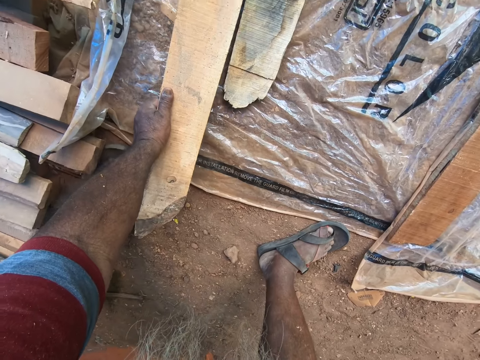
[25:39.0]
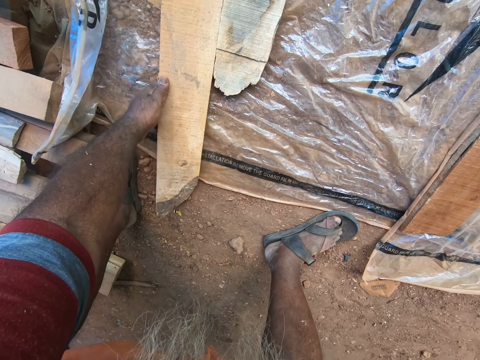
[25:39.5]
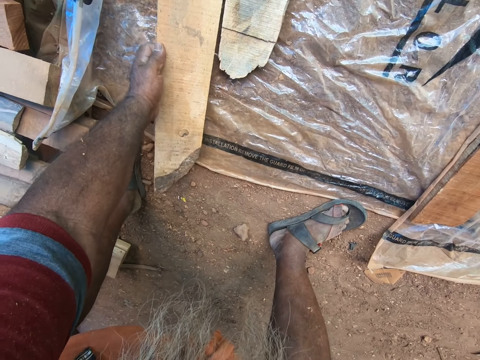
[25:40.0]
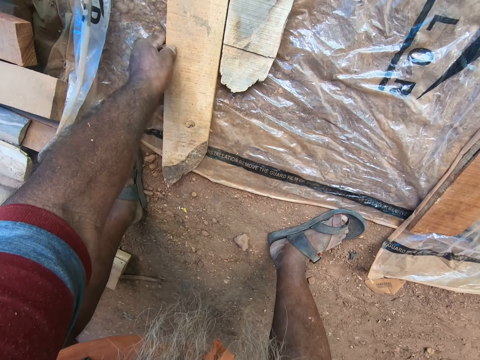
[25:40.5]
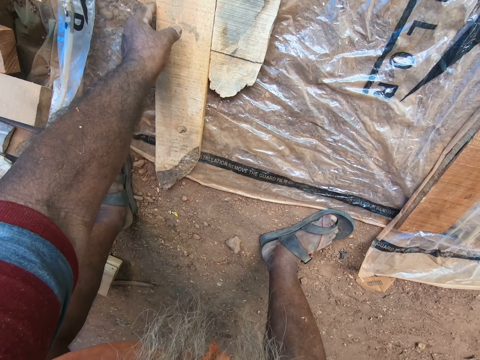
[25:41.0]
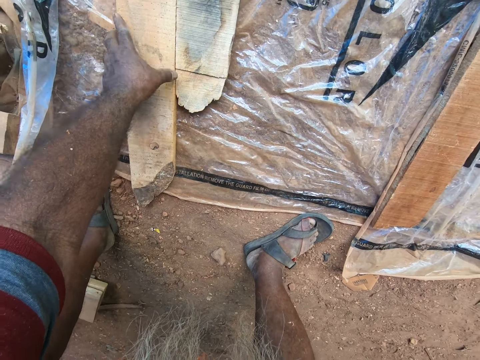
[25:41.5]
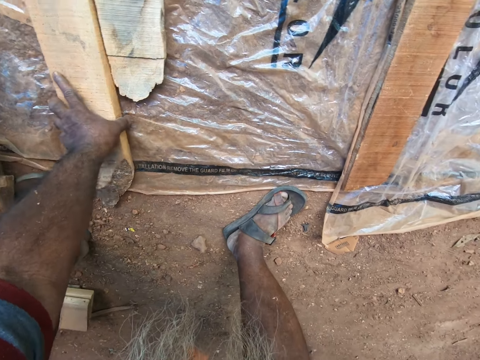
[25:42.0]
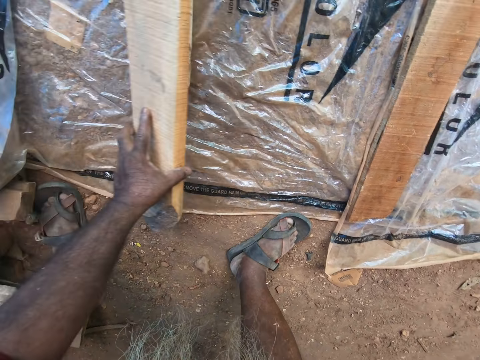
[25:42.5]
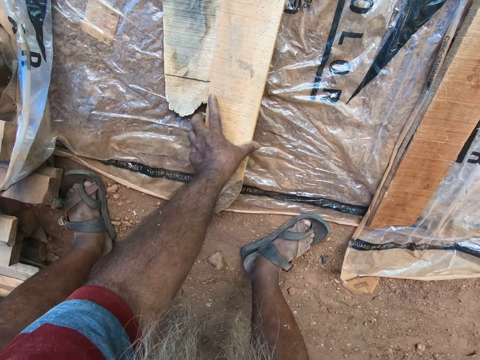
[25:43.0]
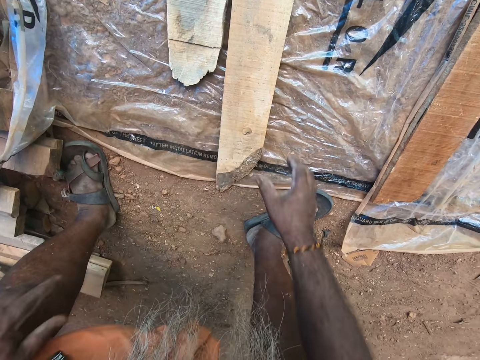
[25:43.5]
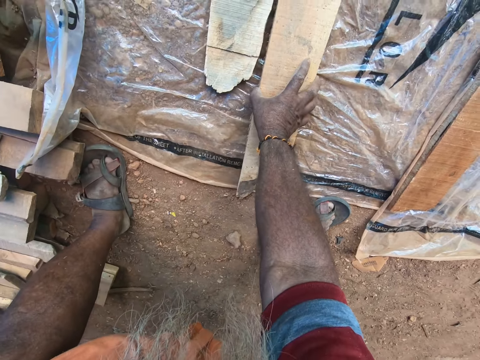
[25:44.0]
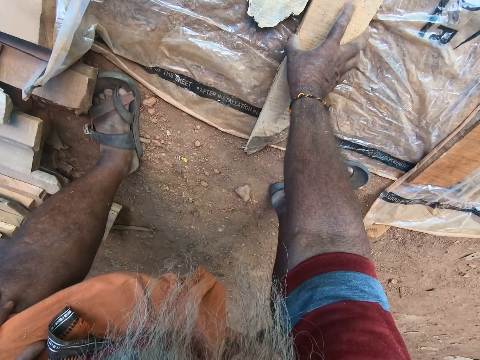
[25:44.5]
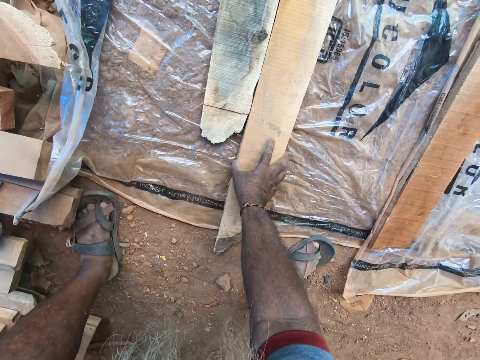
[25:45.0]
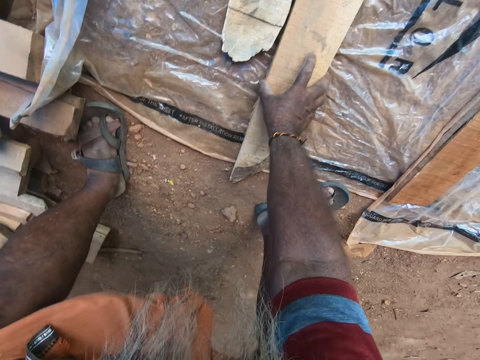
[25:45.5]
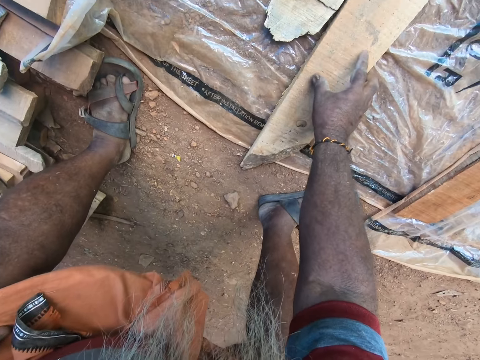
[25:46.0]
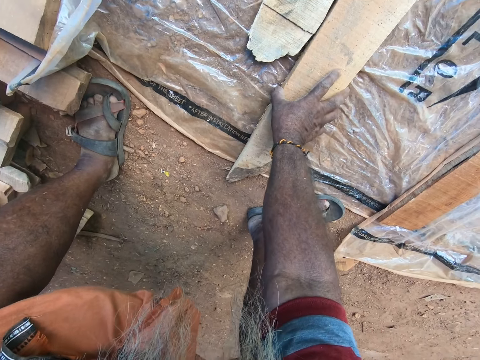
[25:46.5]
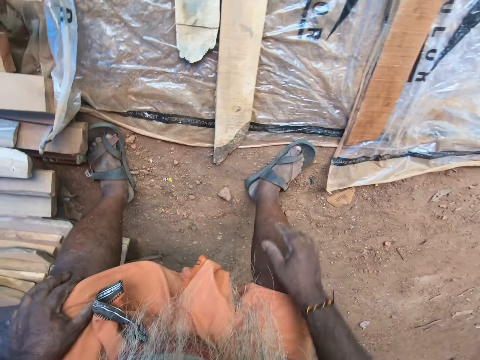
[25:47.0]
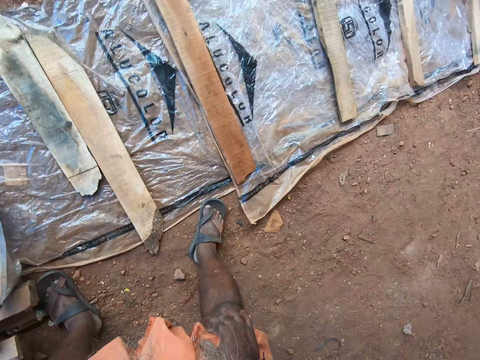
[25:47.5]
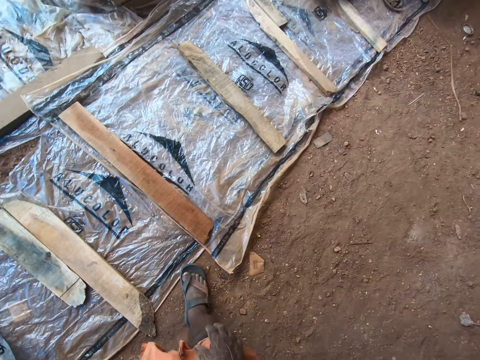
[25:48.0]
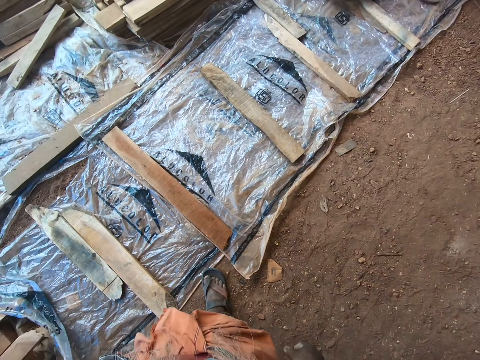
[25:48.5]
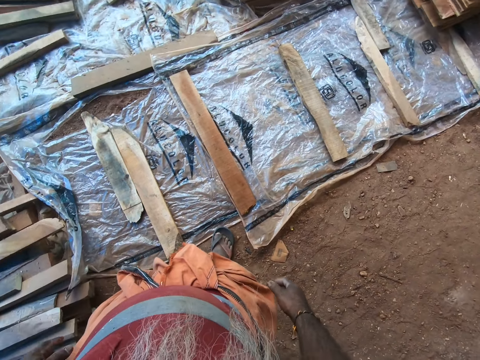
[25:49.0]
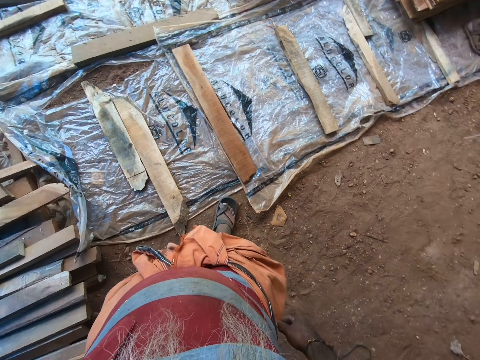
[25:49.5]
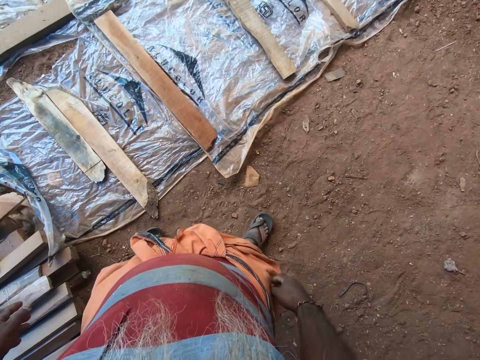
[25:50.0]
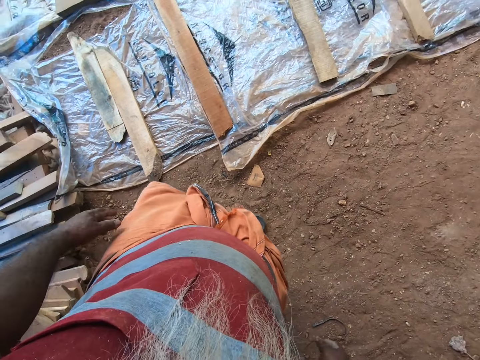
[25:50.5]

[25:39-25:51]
The camera wearer drops the piece of wood in his left hand on the nylon. He picks the piece of wood from the nylon with his left hand. He drops the piece of wood in his left hand on the nylon. He moves the piece of wood on the nylon with his right hand. He looks at the woods.

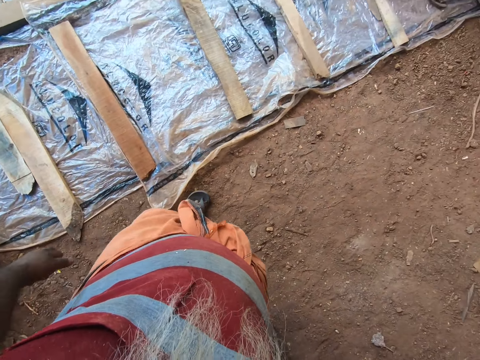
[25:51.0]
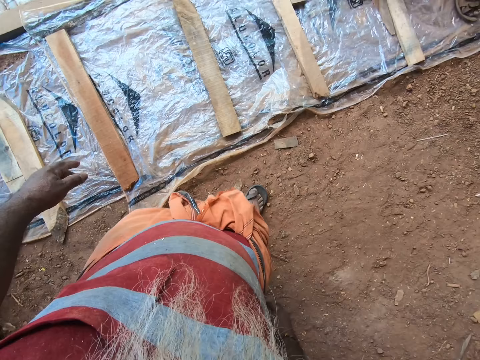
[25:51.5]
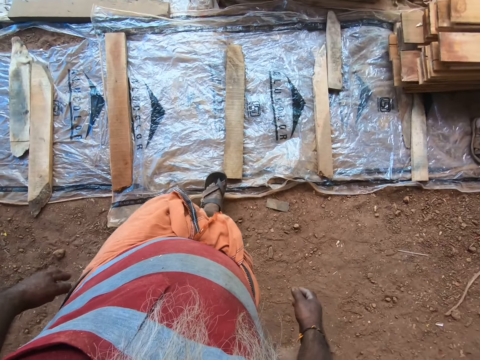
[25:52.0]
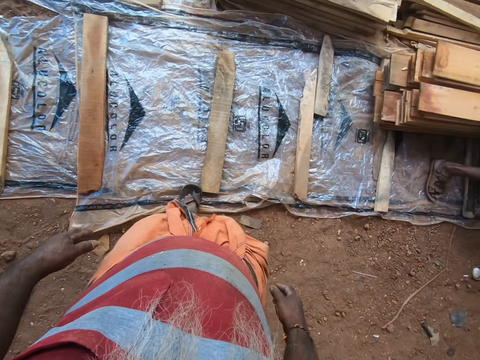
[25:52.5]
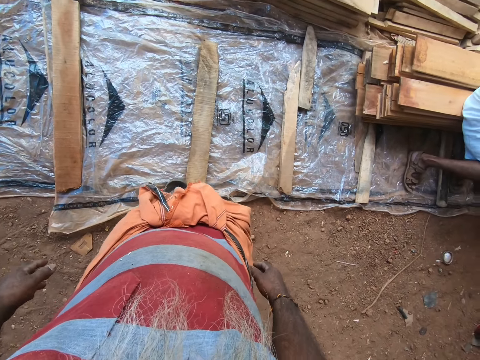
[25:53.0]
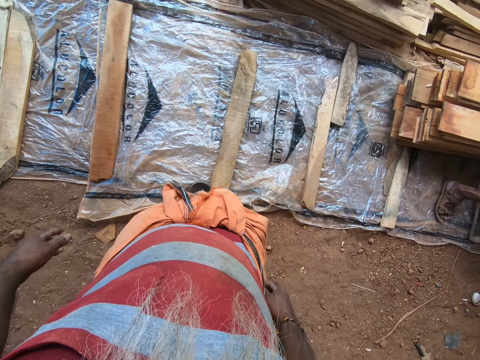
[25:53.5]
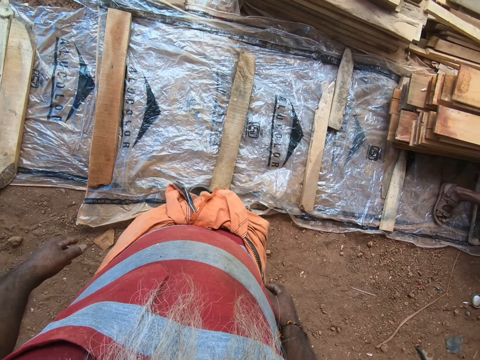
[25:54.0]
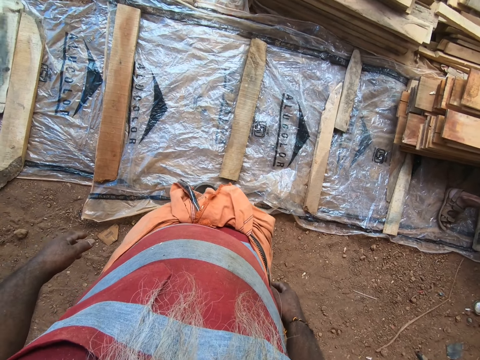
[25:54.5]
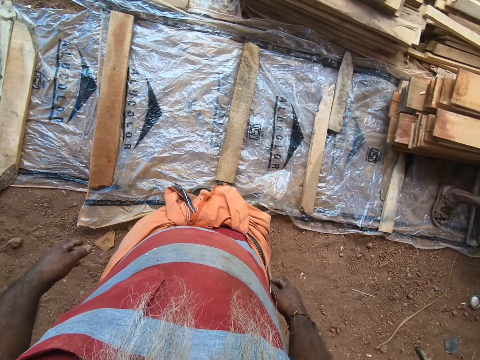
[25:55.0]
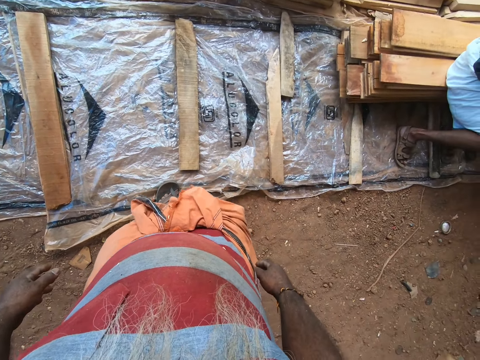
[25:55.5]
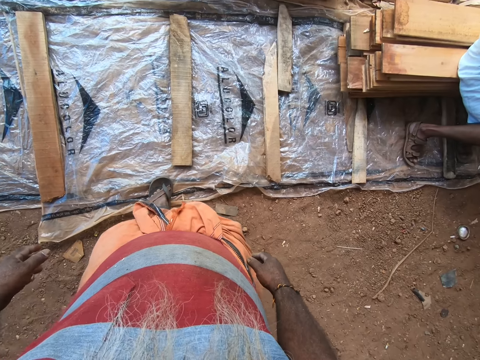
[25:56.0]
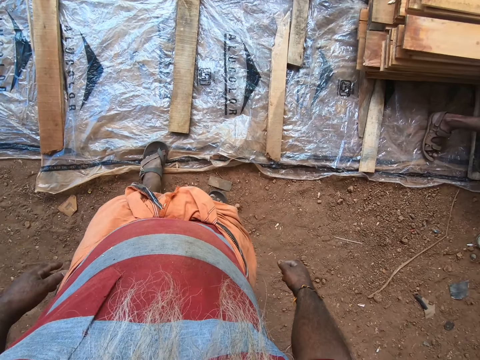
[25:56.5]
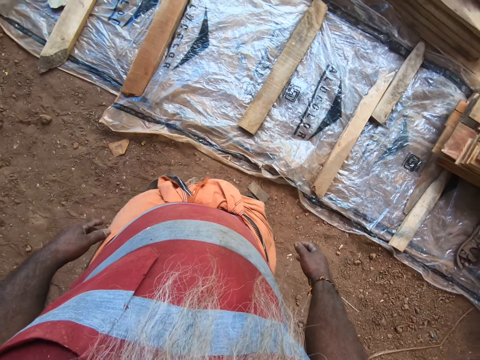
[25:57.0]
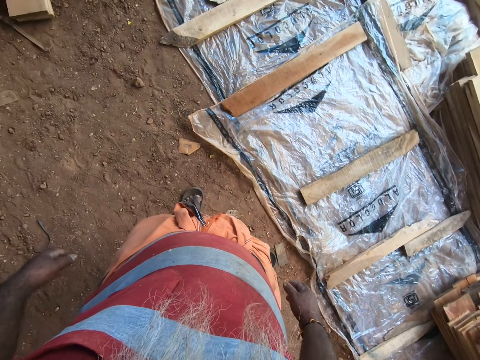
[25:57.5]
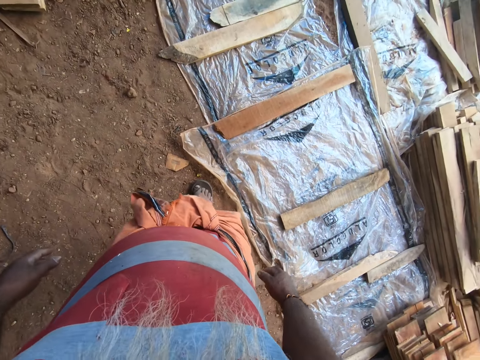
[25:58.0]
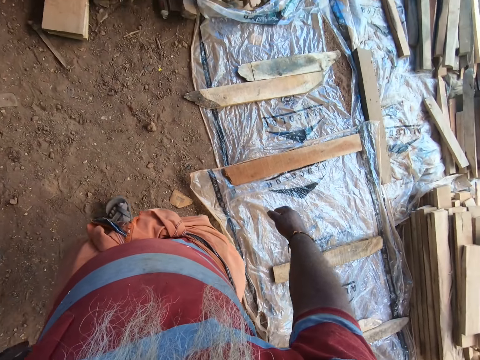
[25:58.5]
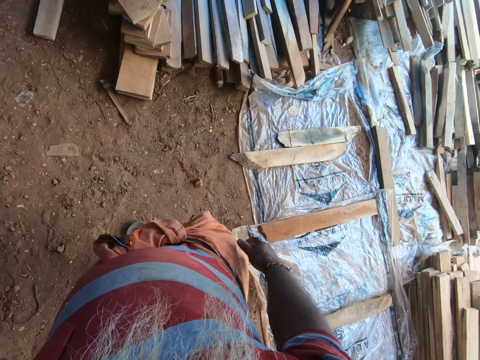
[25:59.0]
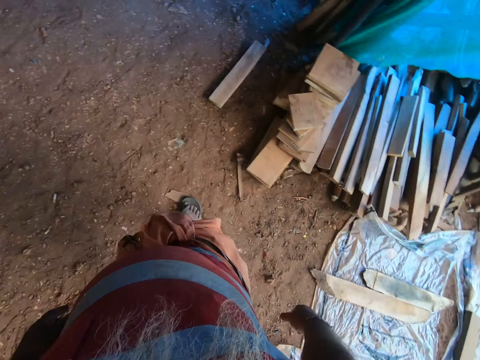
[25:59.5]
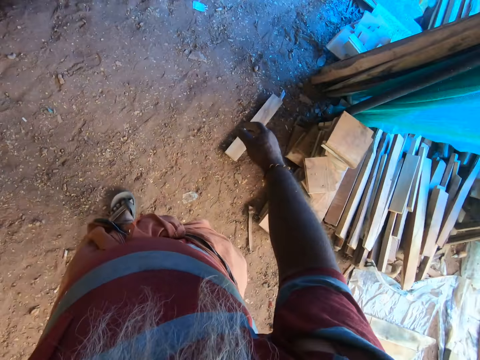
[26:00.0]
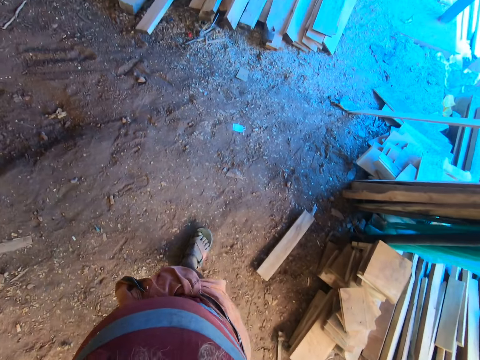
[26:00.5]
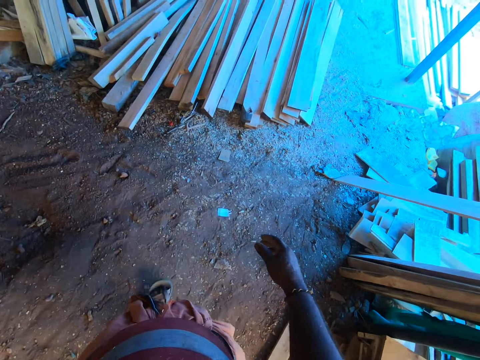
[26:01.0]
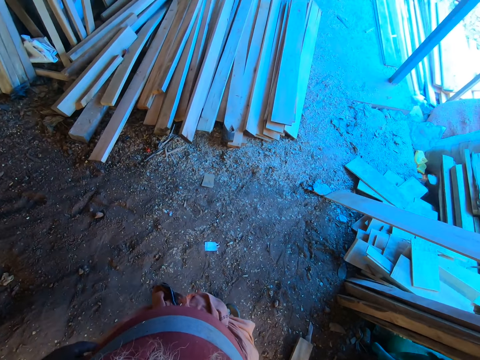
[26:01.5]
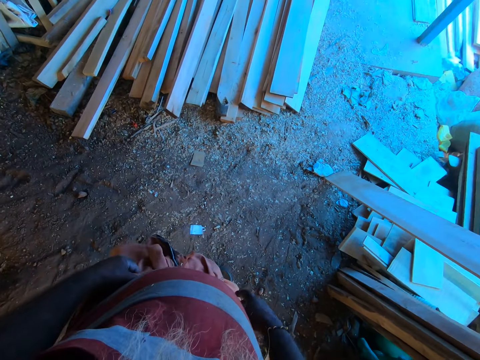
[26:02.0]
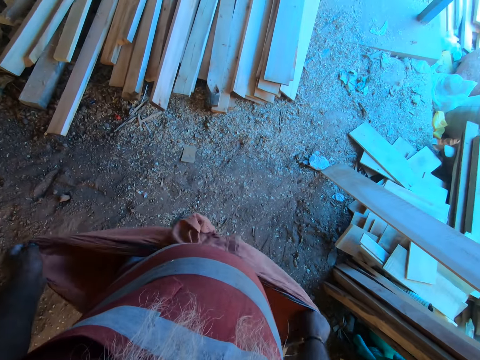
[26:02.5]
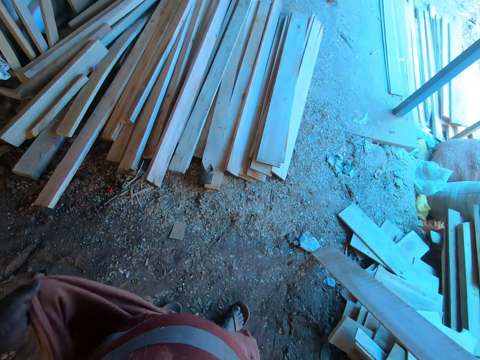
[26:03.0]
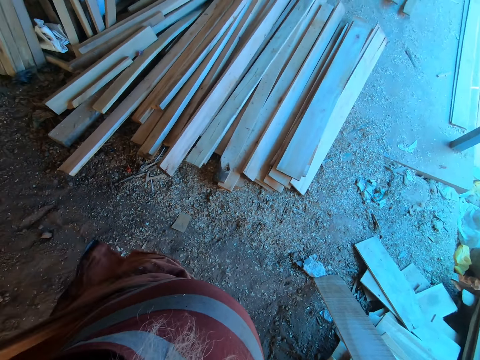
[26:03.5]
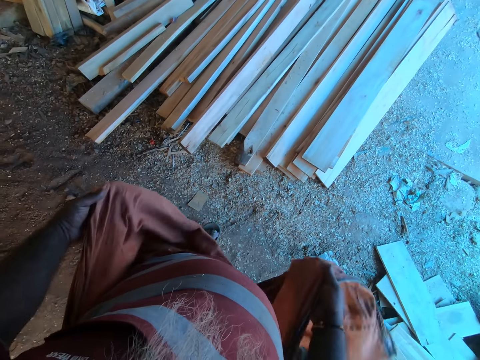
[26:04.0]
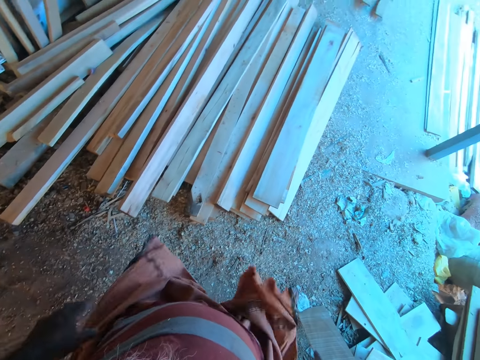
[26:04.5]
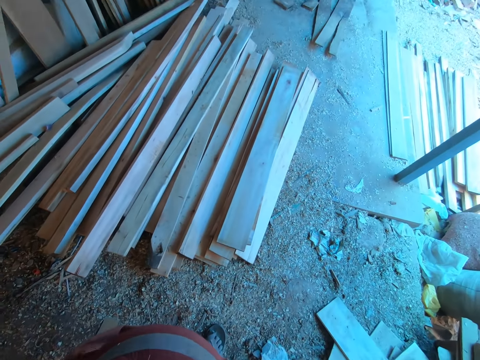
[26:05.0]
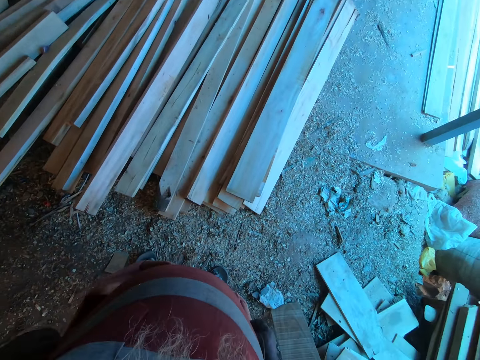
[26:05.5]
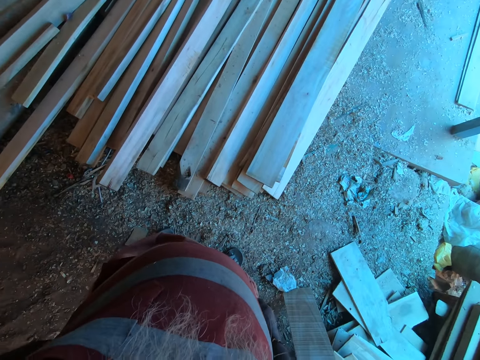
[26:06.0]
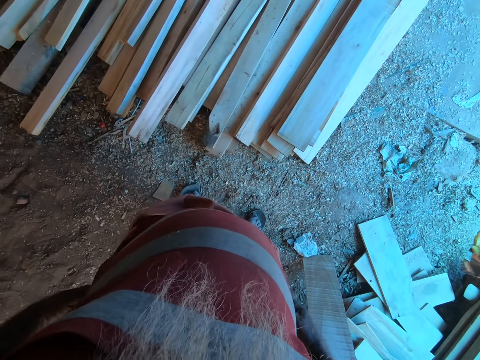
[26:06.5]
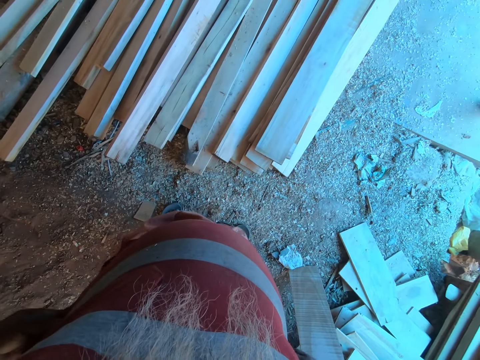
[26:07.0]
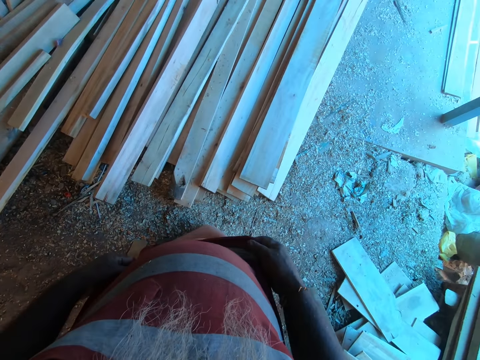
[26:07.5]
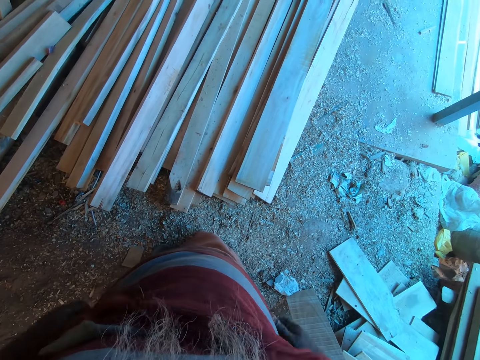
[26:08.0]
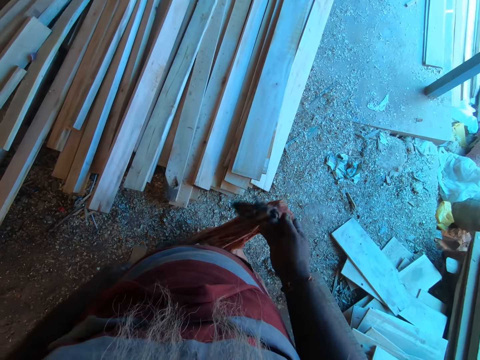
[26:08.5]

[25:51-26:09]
The camera wearer moves on the ground. He moves the piece of wood on the nylon with his right leg. He walks on the ground. He adjusts the clothing wrapper around his waist with his hands.
